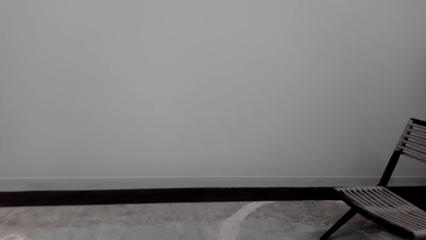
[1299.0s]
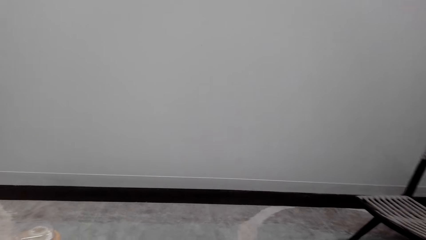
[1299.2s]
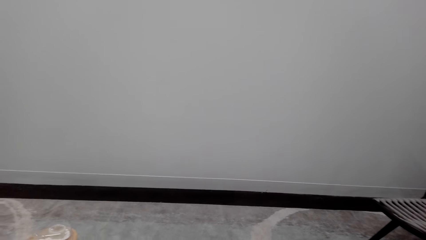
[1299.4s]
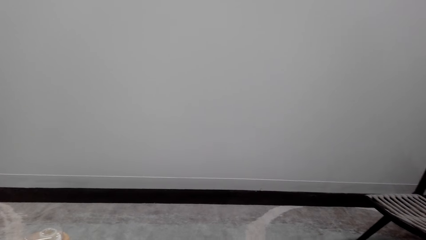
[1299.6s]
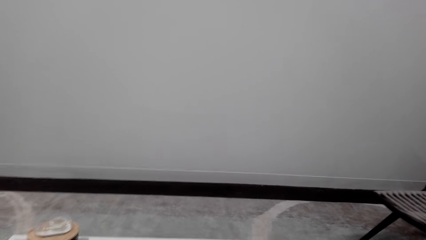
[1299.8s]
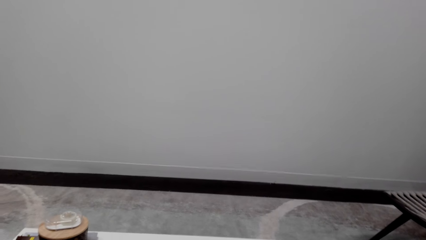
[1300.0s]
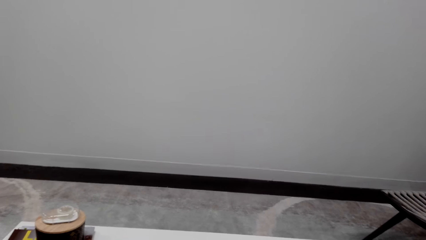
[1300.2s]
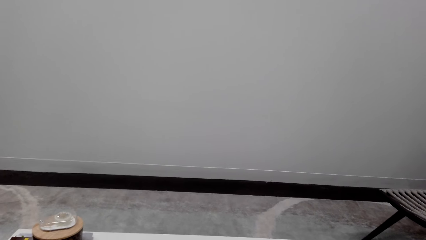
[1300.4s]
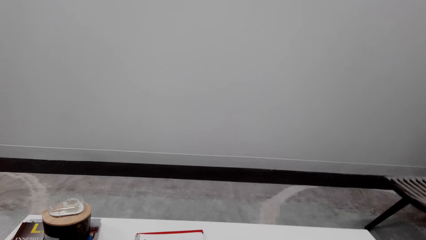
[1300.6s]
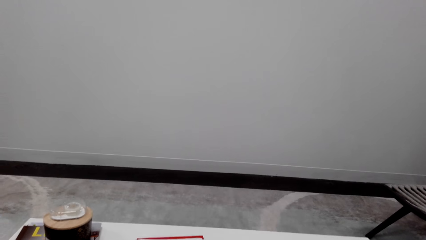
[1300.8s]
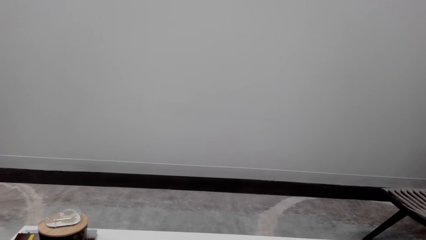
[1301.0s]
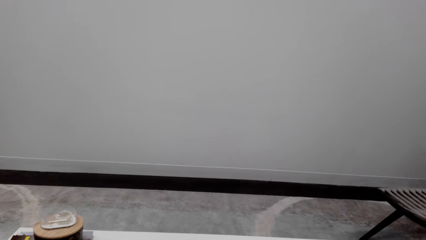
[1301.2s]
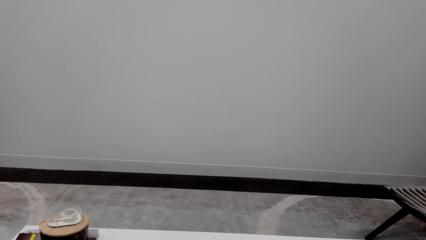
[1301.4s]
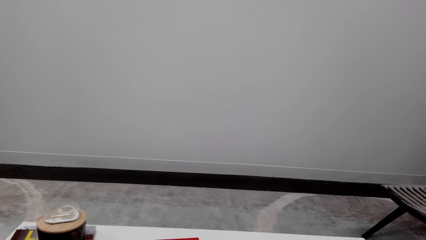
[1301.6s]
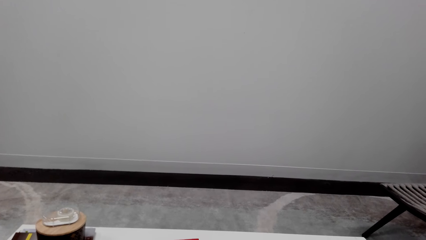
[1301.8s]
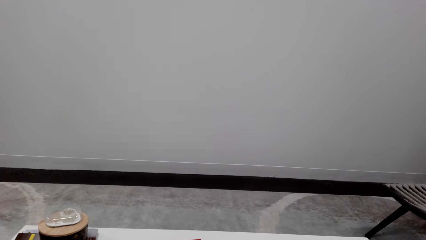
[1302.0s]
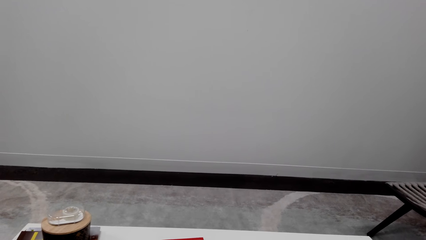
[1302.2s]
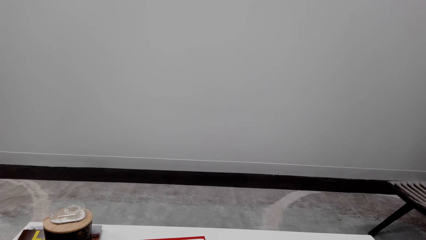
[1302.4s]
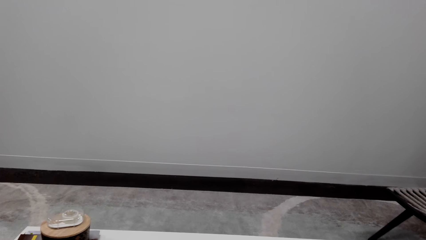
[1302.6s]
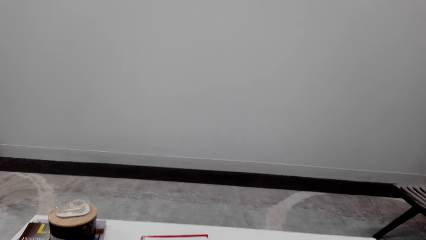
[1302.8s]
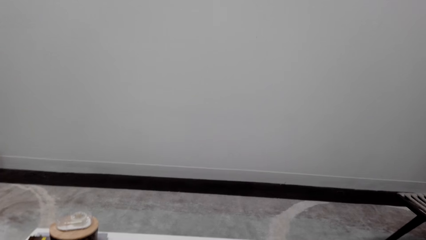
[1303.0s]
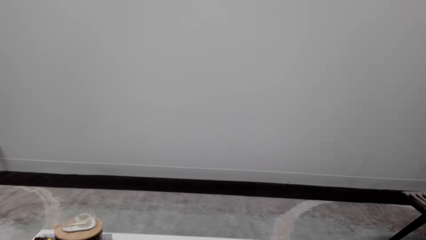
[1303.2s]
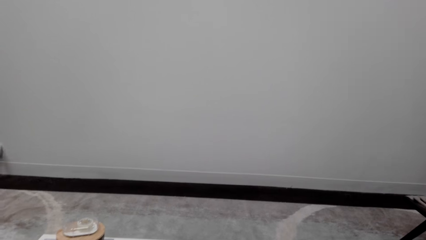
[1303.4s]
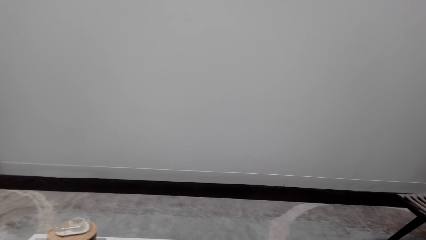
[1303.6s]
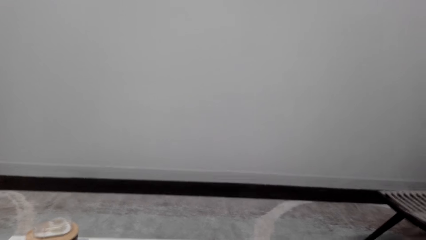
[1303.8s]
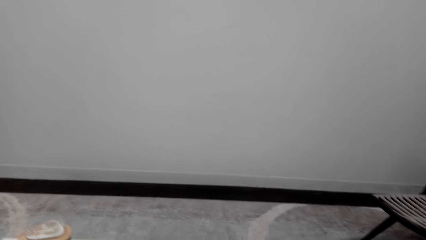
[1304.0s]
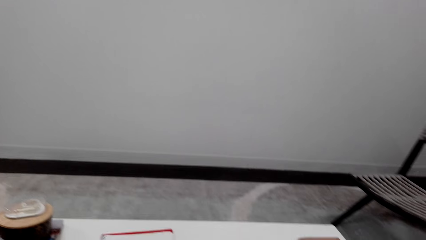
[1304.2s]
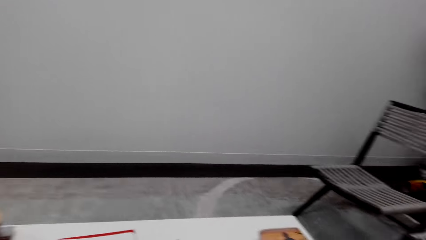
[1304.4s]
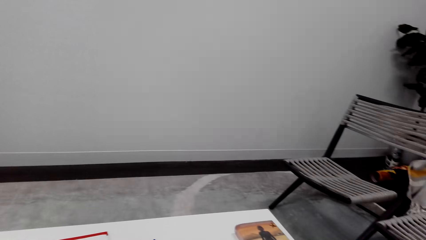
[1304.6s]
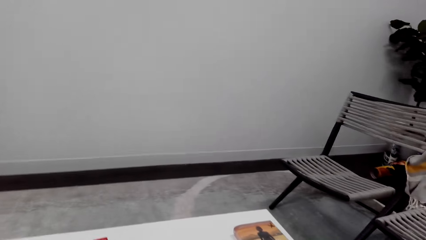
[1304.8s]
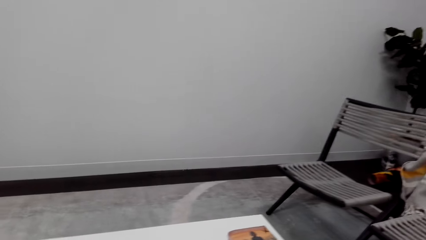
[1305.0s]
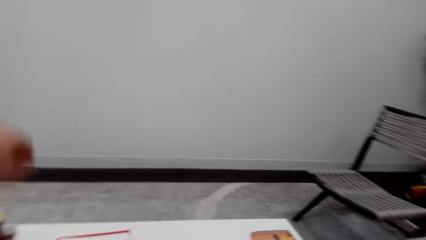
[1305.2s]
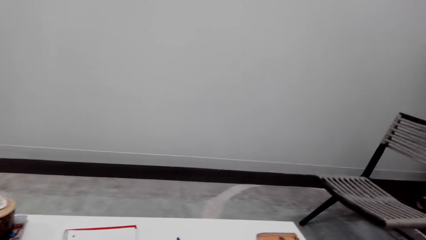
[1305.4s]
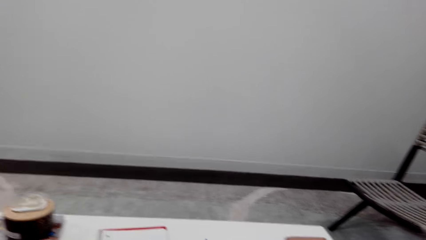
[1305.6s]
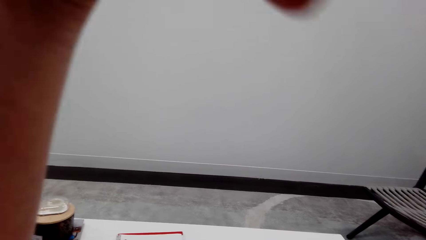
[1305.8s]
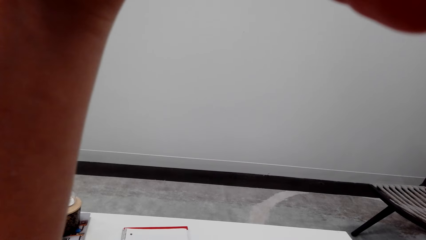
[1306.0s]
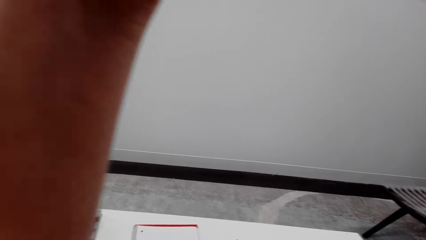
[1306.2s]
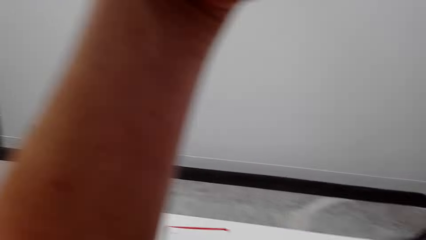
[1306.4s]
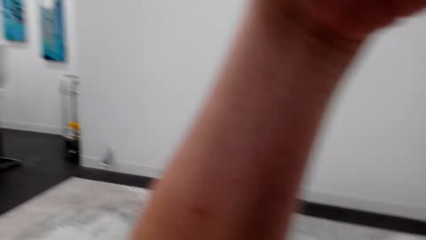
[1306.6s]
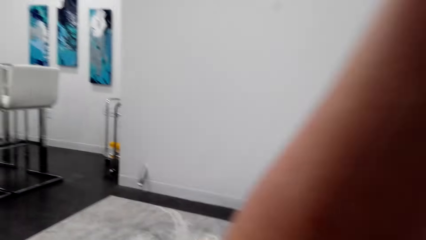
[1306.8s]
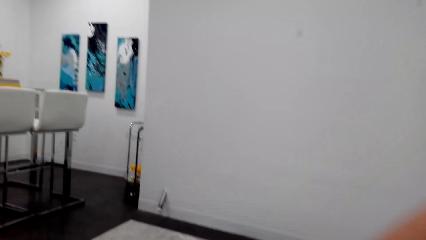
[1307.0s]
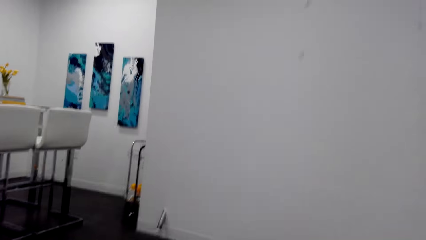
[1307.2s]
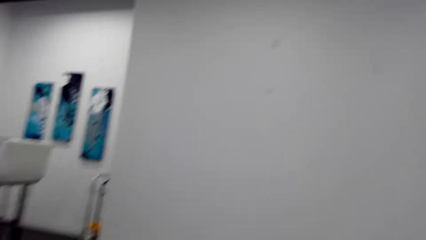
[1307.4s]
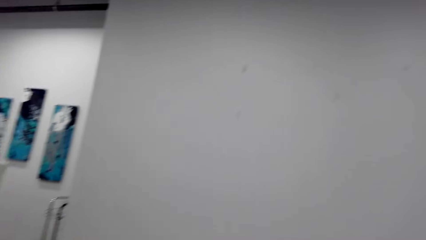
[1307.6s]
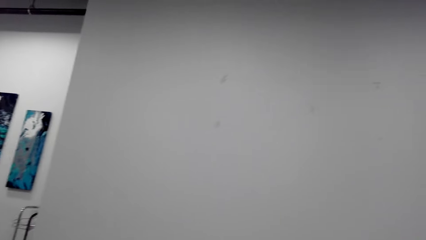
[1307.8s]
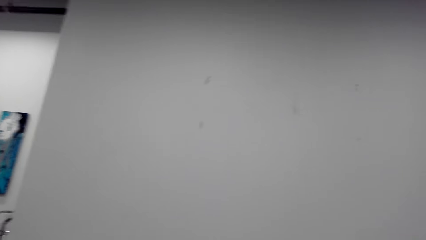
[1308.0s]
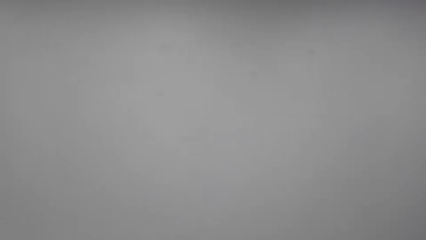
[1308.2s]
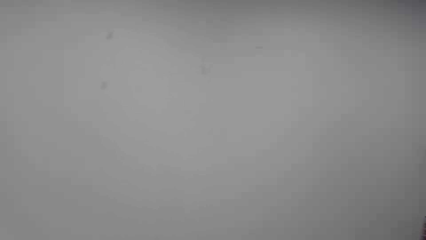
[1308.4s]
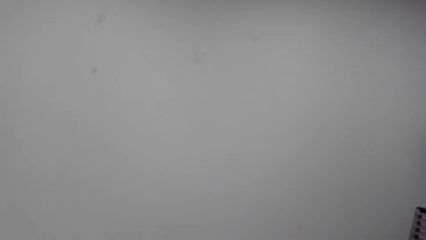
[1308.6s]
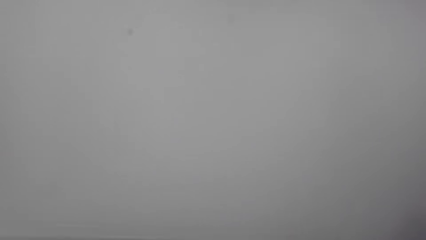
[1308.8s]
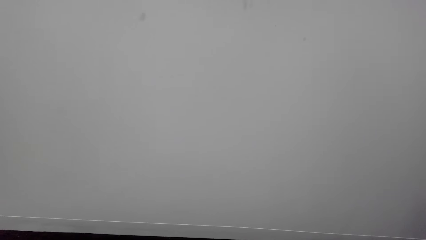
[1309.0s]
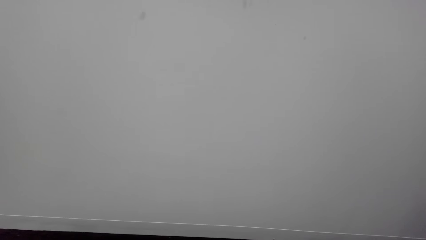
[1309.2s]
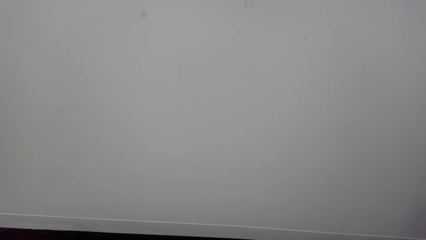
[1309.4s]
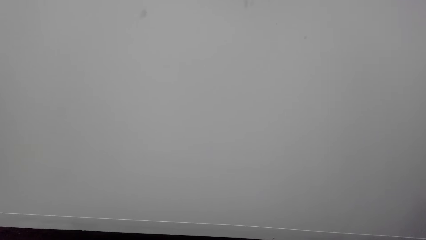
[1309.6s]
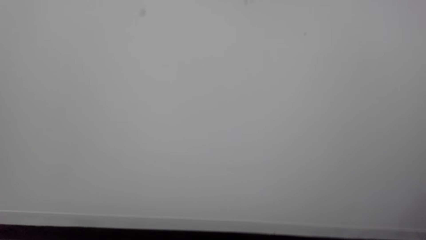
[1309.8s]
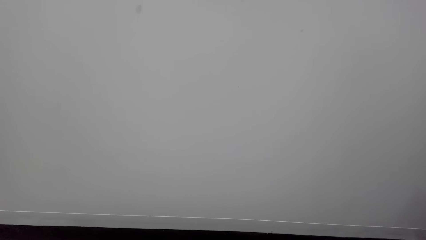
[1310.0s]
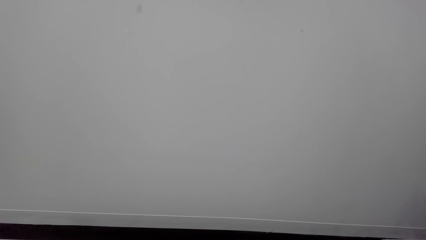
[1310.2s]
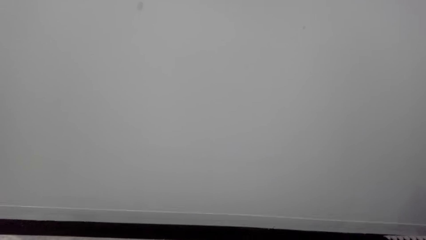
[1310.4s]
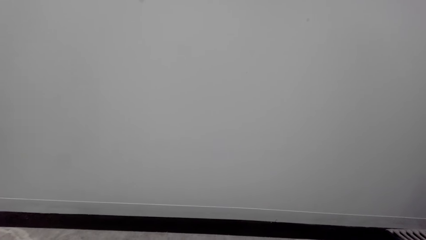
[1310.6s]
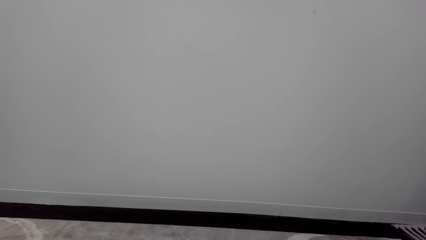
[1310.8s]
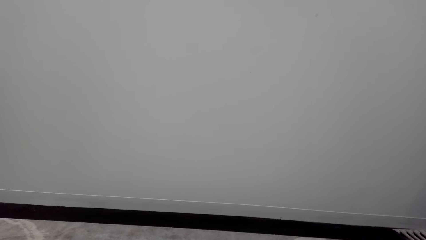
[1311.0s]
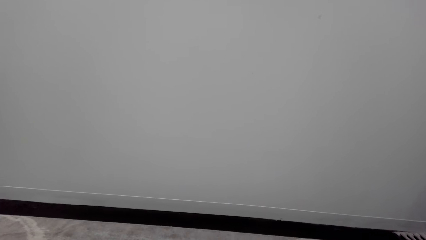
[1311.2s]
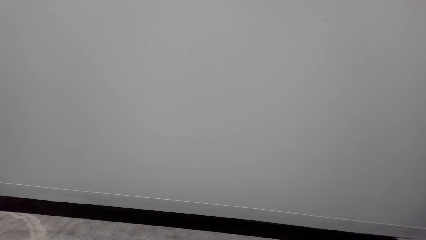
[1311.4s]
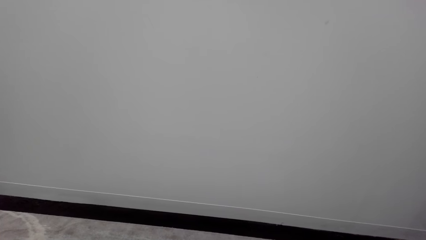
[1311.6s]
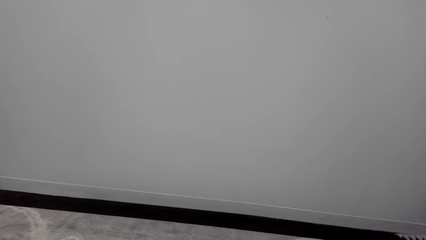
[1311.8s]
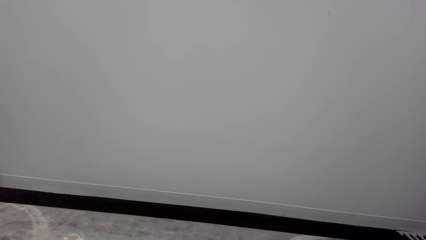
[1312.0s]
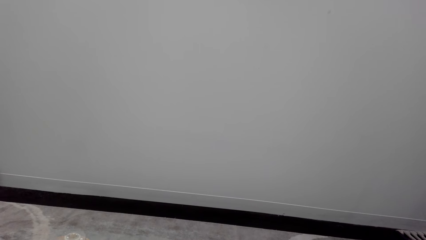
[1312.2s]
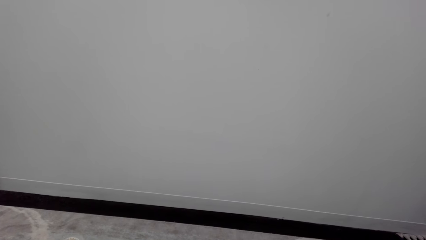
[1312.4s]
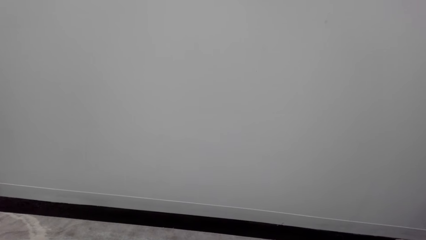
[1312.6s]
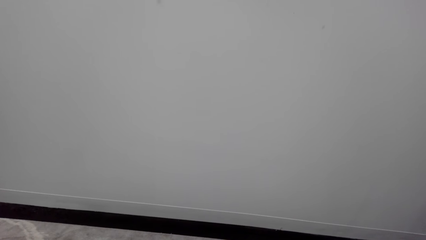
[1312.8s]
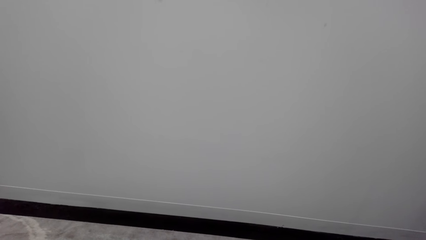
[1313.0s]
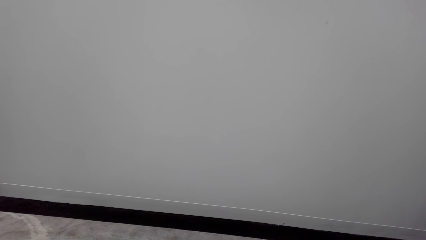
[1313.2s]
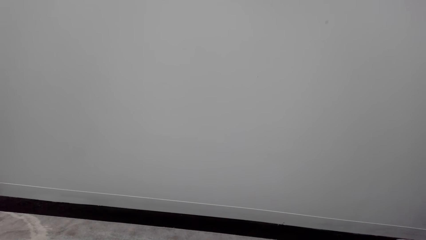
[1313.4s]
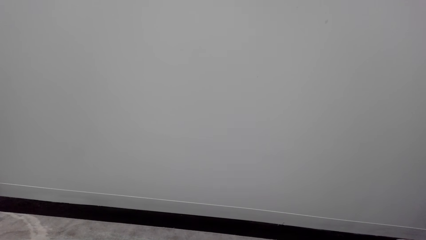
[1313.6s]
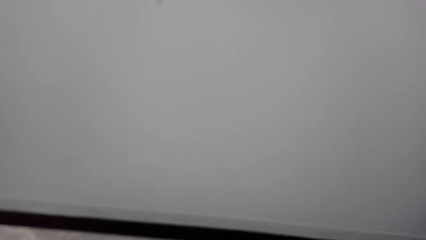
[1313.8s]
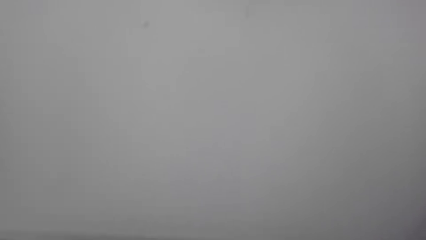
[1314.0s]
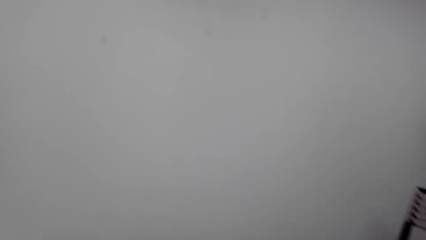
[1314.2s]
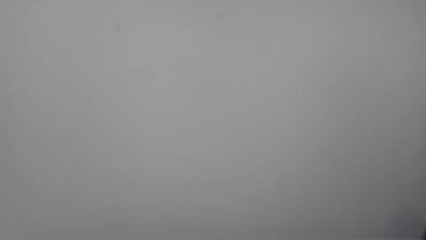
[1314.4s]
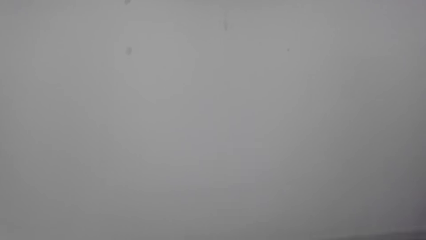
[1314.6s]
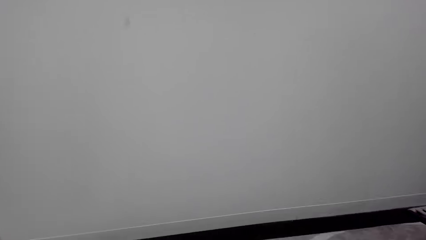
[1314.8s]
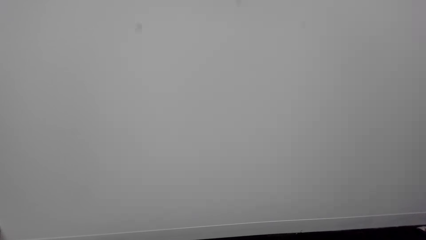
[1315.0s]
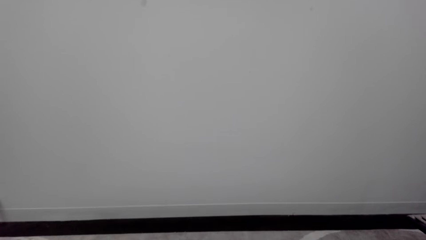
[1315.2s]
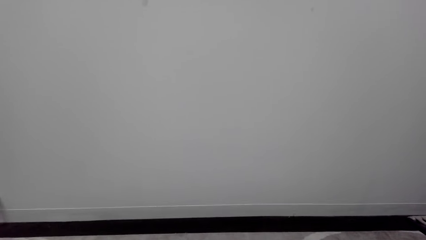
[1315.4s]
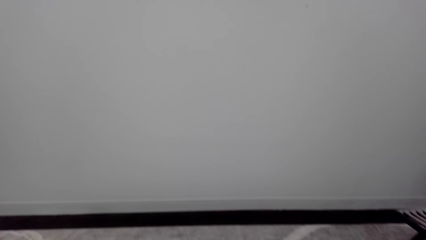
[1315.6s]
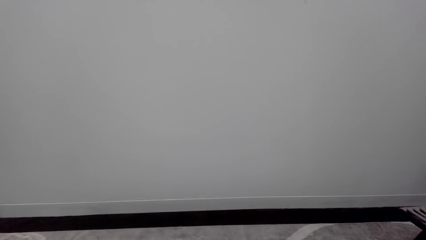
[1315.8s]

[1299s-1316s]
The camera wearer talks over the phone. They look around a room.
